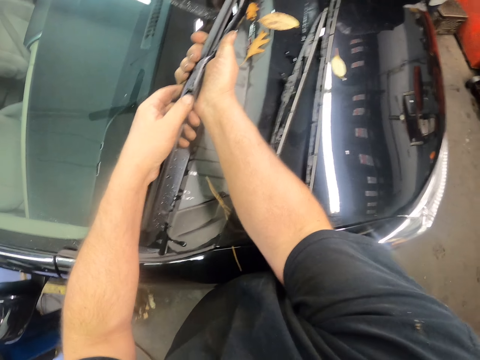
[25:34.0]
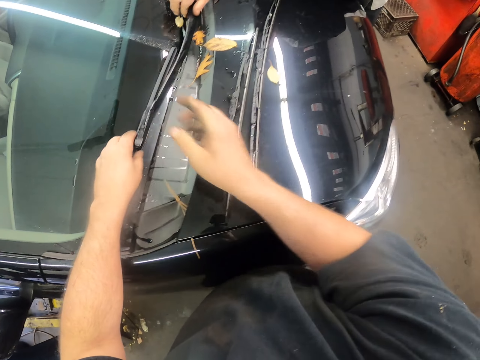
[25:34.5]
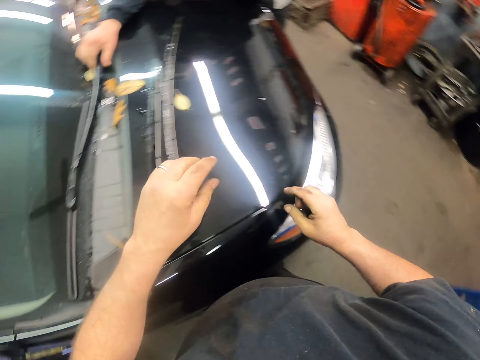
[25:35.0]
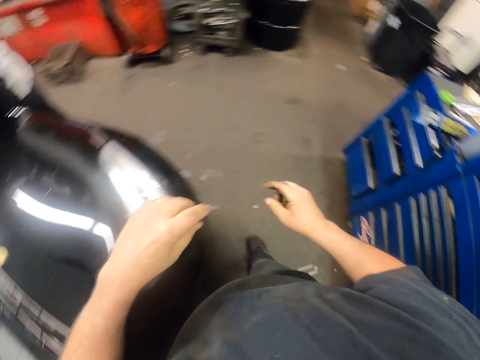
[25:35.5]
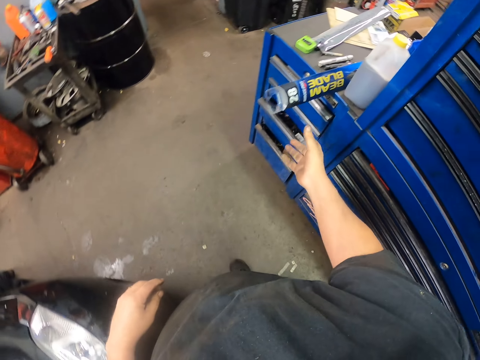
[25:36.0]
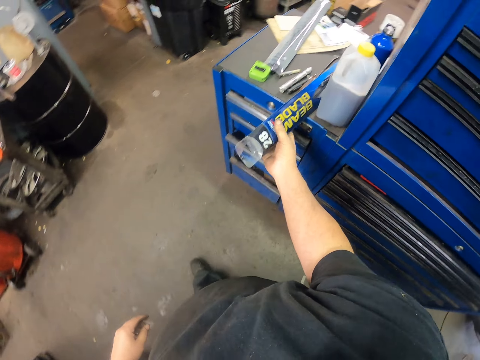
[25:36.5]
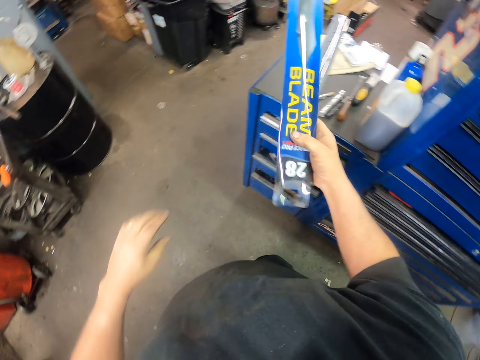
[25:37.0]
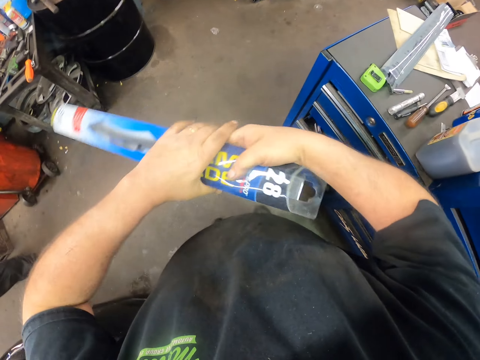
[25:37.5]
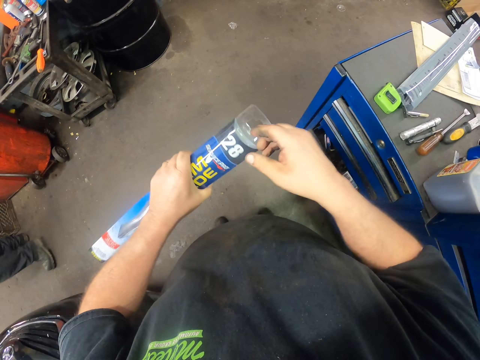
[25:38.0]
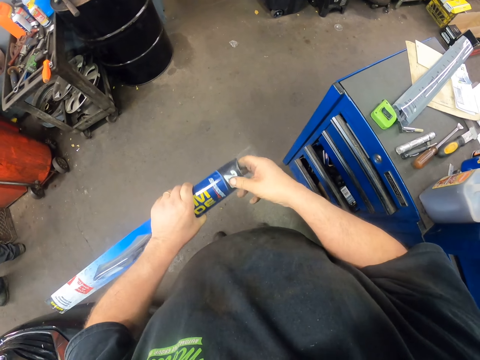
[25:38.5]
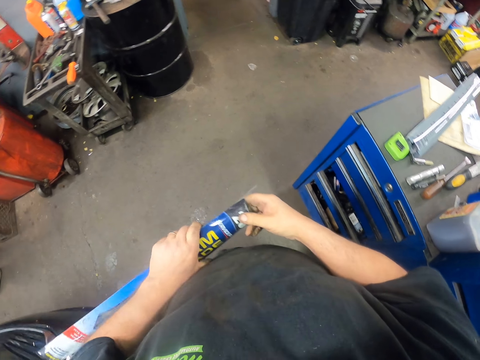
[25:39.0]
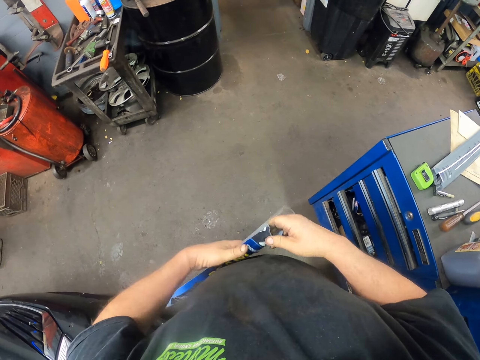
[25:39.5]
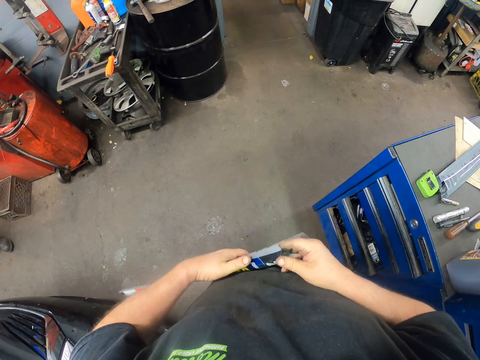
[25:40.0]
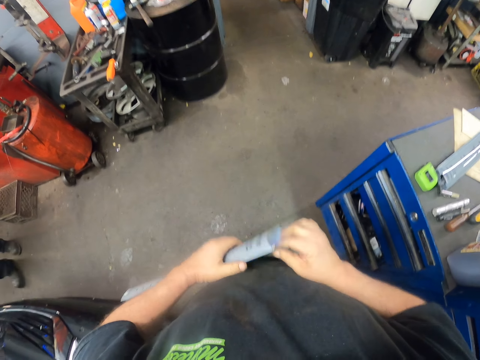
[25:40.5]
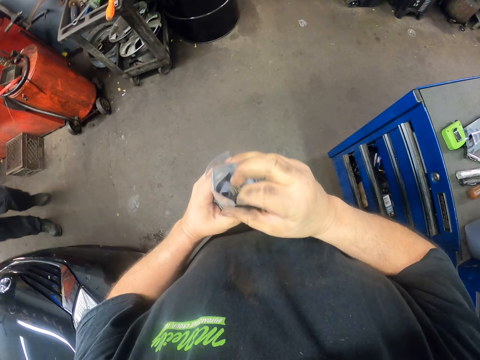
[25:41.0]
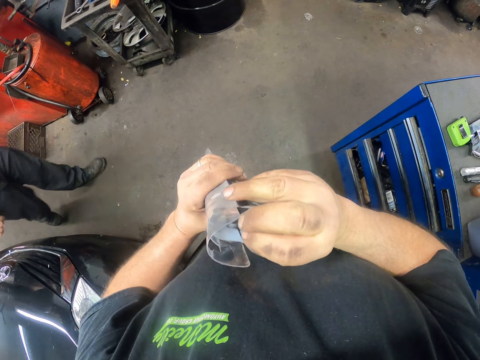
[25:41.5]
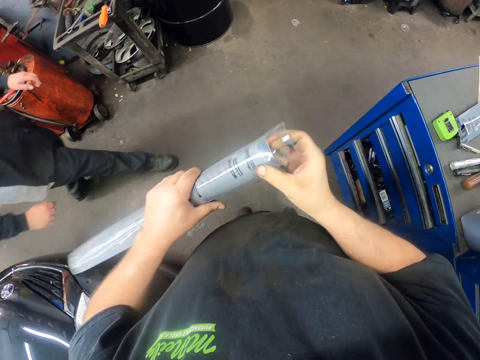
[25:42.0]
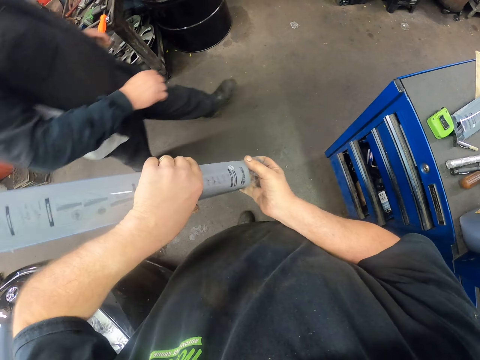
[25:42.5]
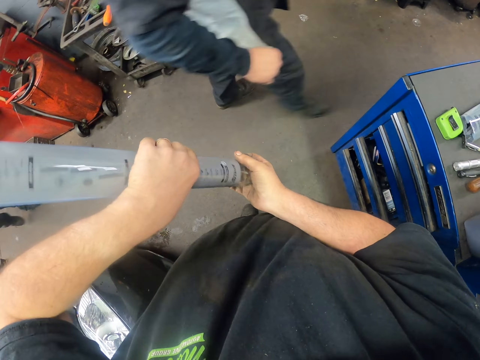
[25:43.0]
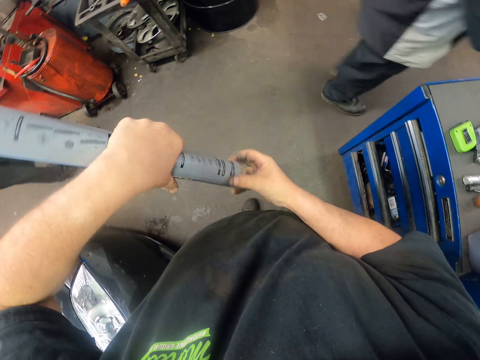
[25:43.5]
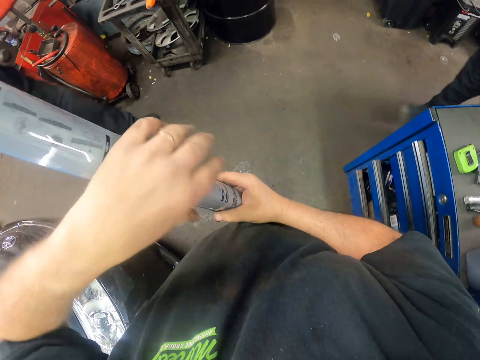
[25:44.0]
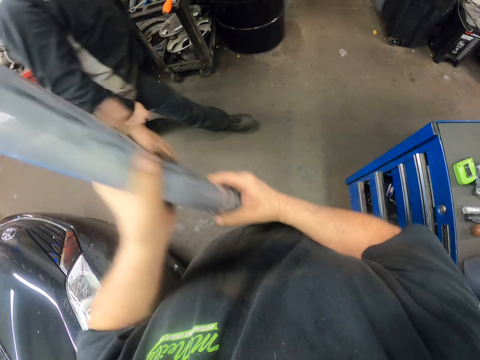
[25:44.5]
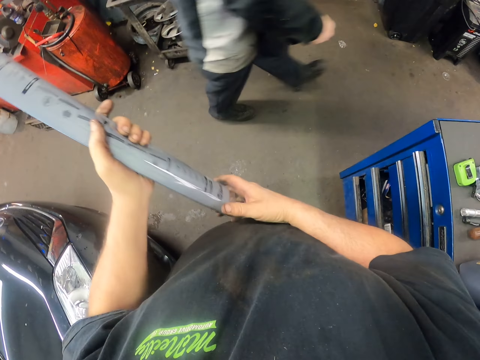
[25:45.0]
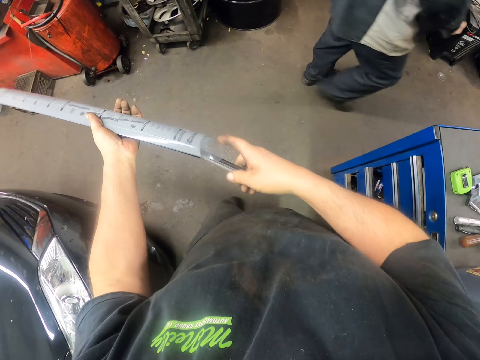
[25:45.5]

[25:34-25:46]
The camera wearer turns around. They hold the wiper case. They pick up a beam blade. They remove the wiper from the case. They unwrap the beam blade.

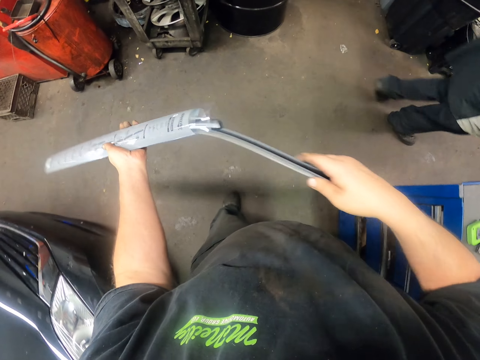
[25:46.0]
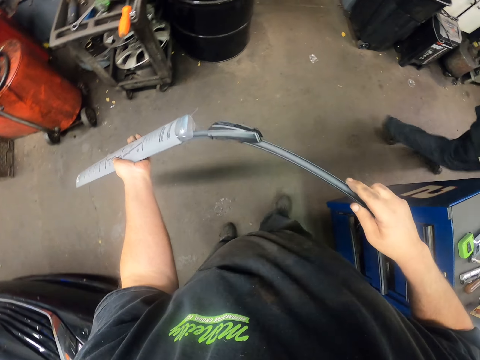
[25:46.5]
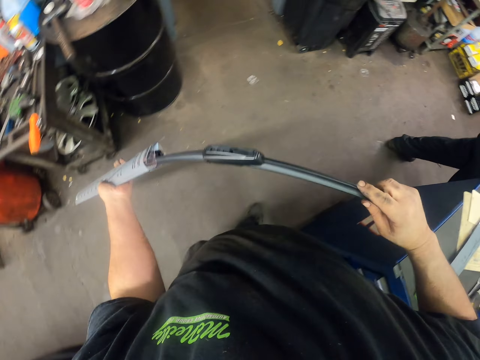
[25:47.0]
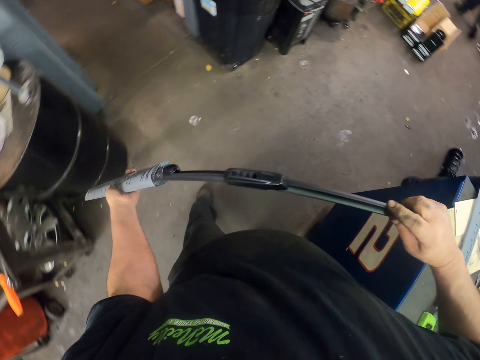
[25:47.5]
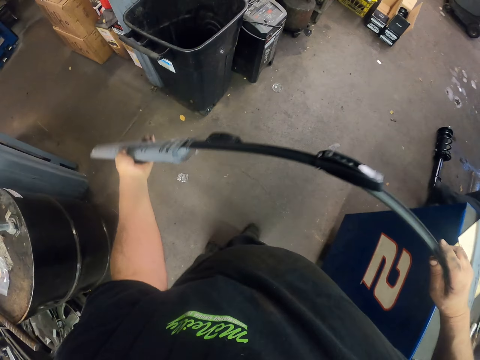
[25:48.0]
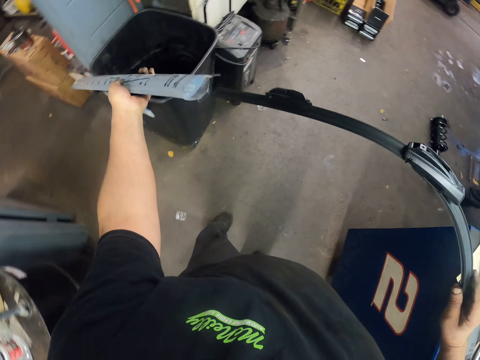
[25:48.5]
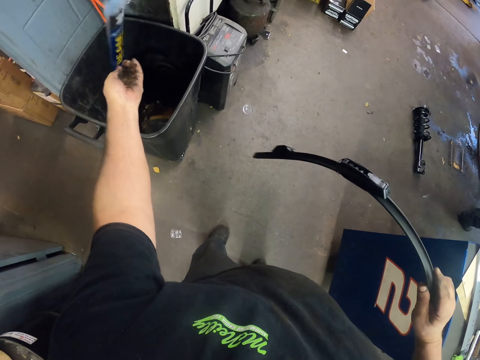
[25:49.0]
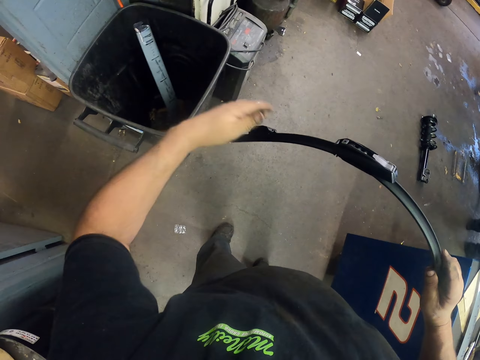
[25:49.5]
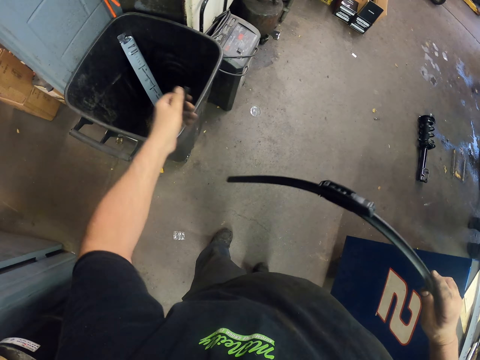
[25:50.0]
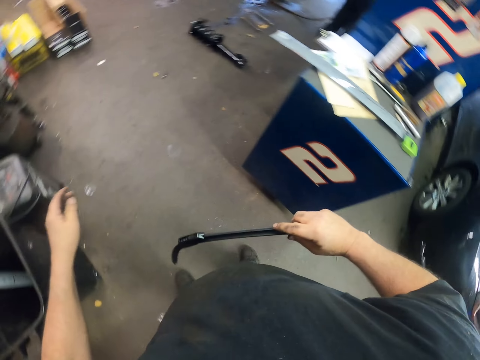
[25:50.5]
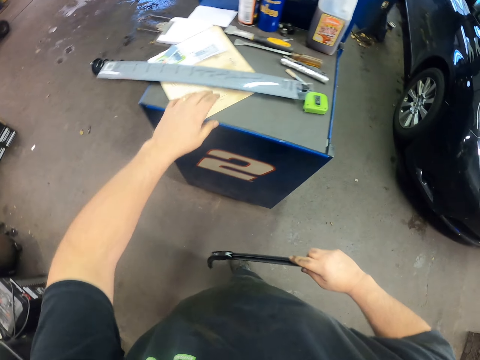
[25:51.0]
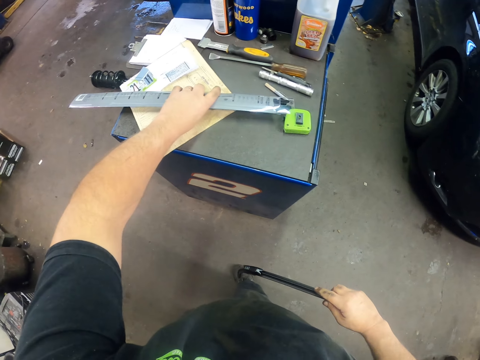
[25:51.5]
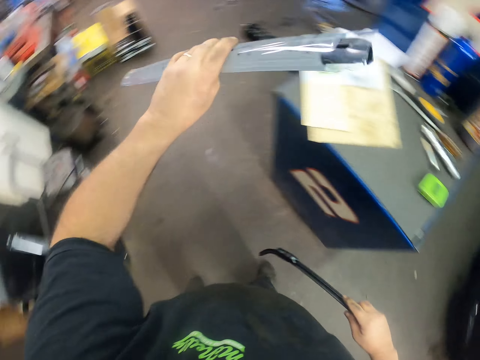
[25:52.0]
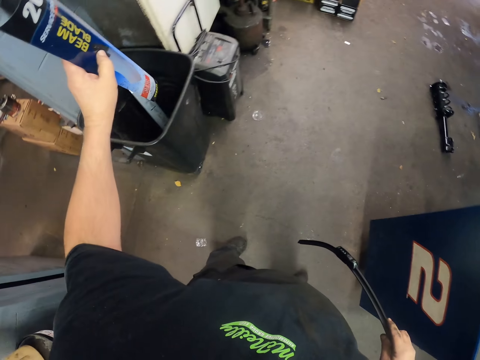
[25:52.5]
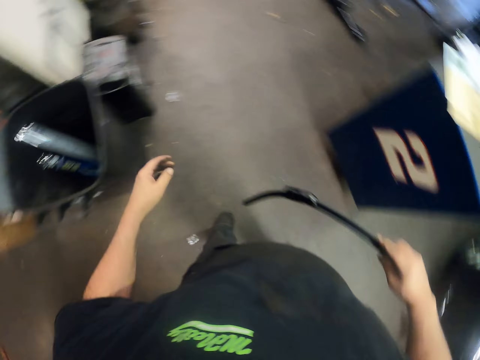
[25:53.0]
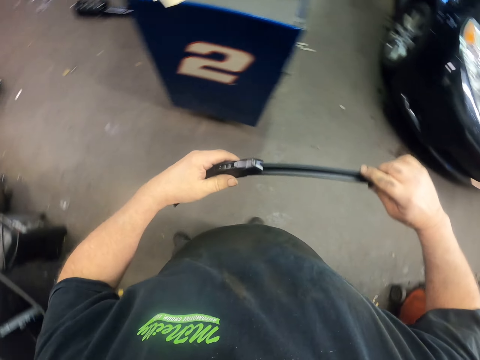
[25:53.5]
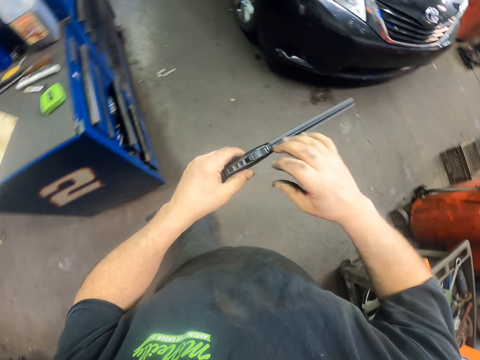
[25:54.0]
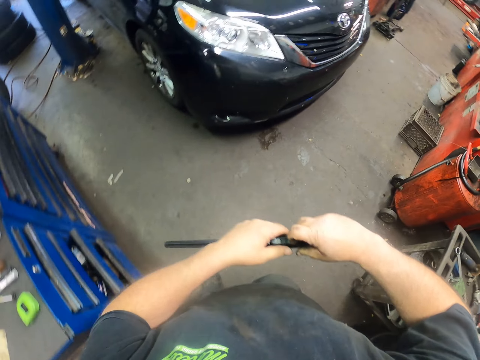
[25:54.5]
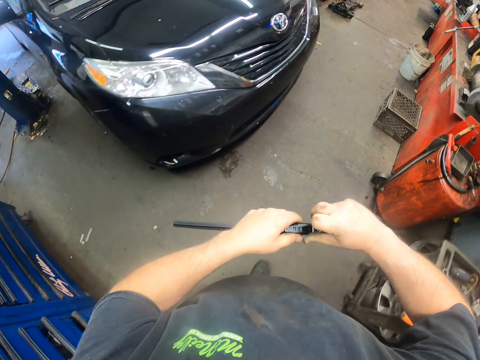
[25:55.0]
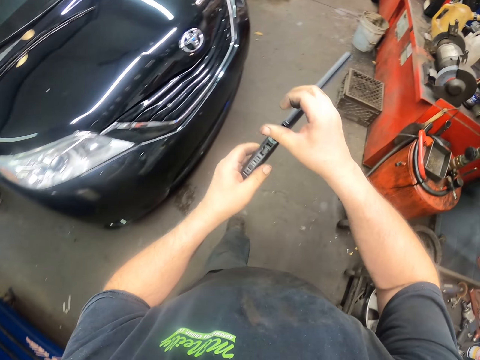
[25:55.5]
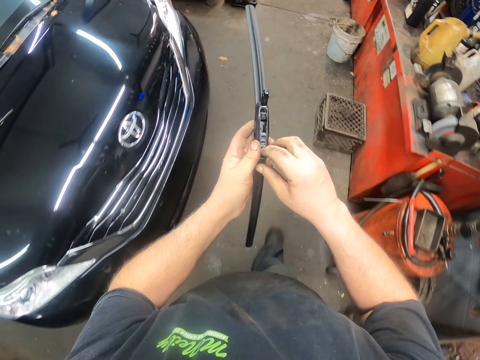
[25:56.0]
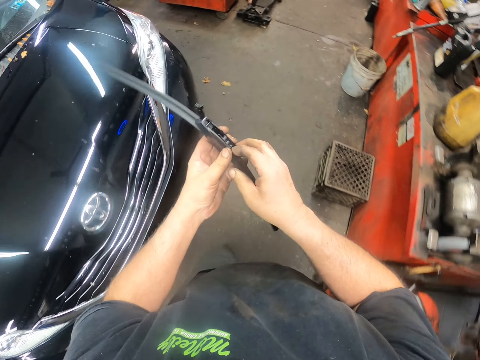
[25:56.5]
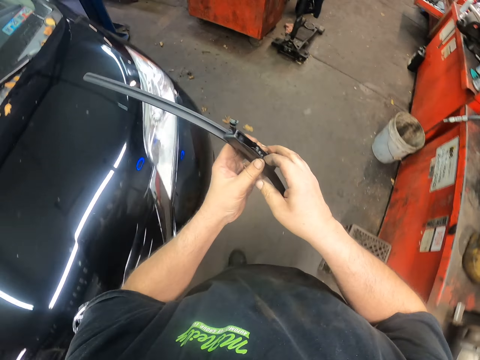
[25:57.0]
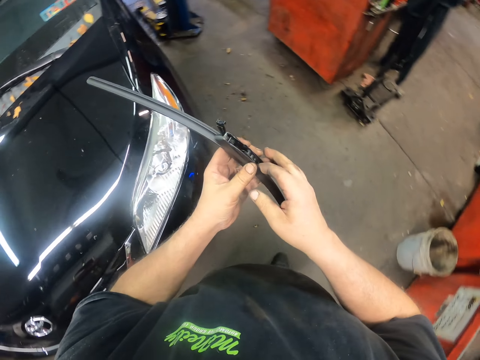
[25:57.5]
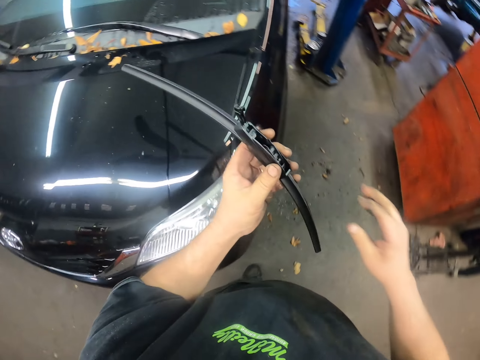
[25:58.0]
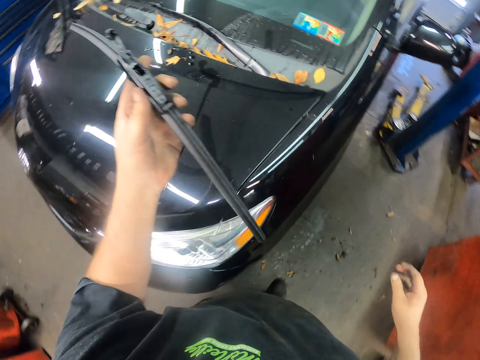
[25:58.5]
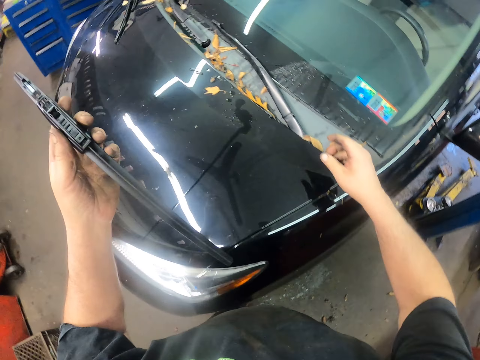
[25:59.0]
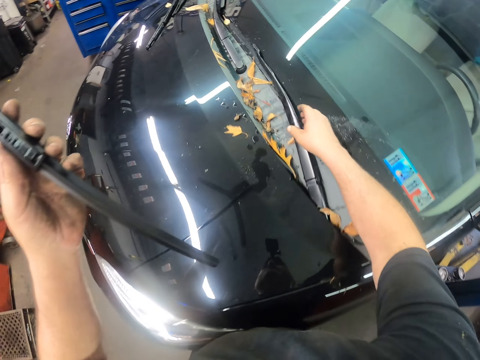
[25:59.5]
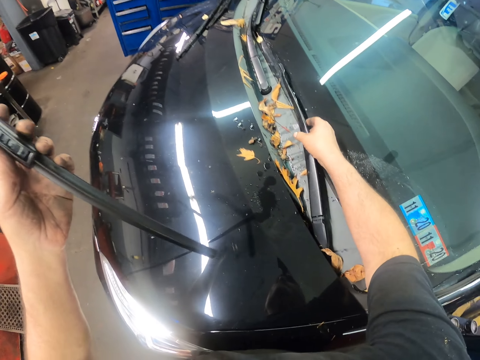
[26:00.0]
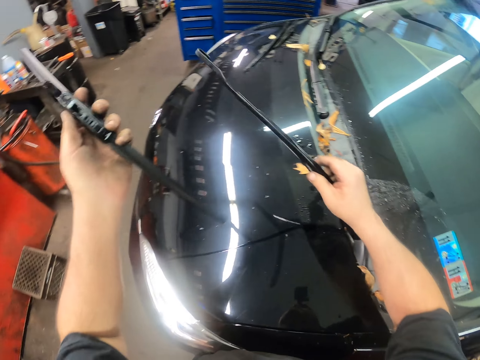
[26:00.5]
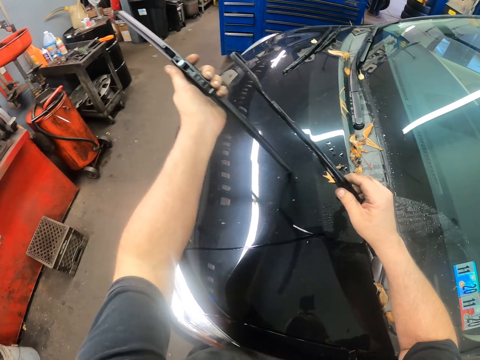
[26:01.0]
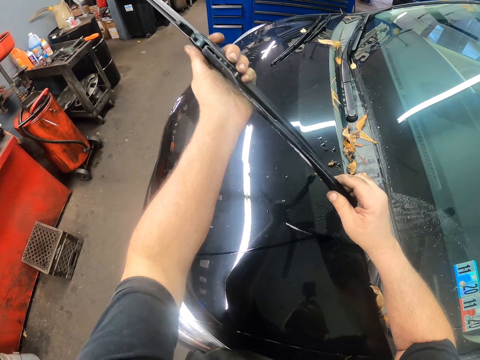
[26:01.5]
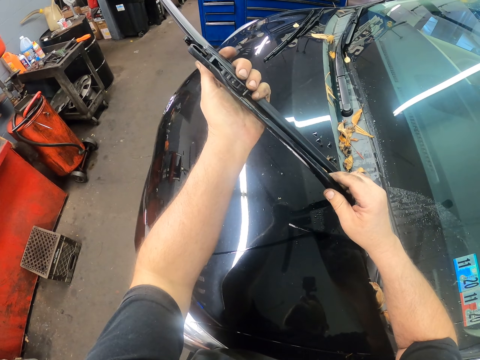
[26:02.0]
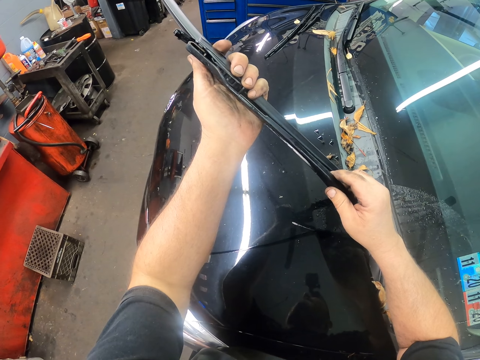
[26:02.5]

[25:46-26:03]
The camera wearer walks in the garage. They drop the case into the dustbin. They pick up the wiper case or wrap paper. They throw the paper in the dustbin. They hold the wiper, walk towards the car, and adjust the beam blade. They fix the wiper. They hold the windscreen wiper.
